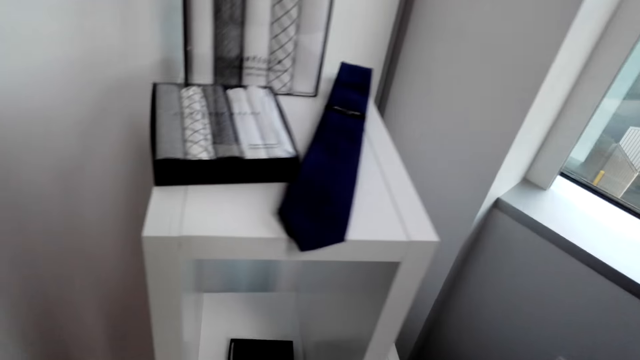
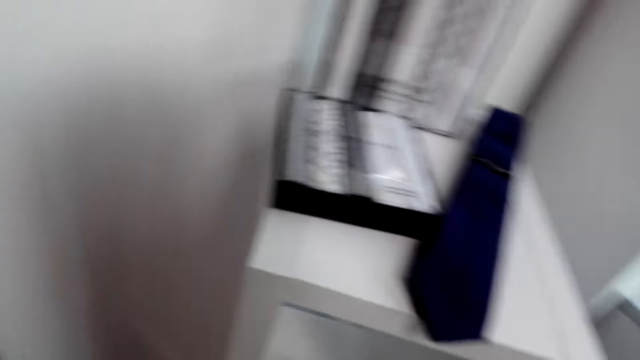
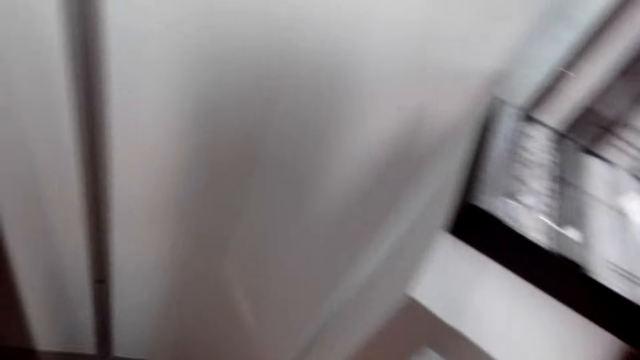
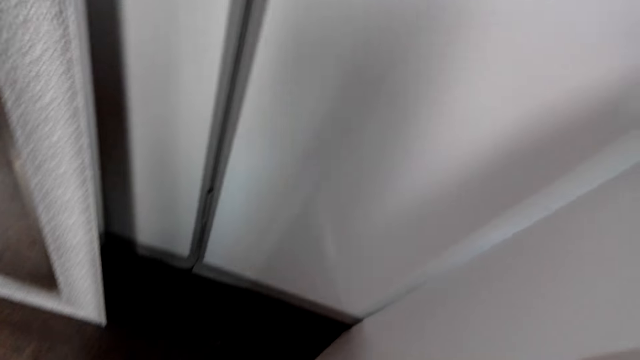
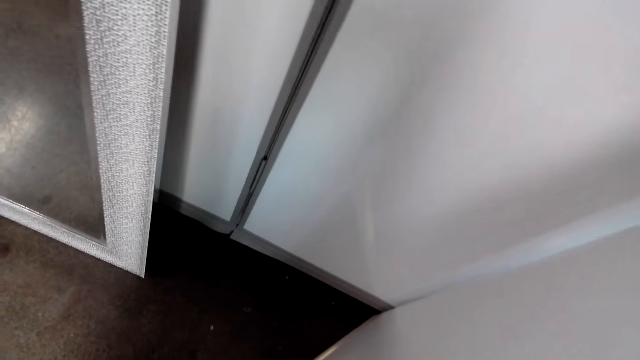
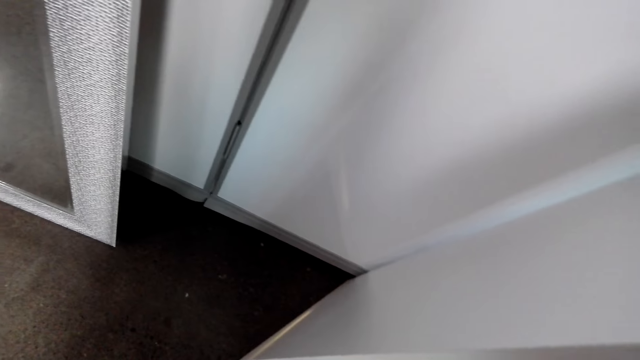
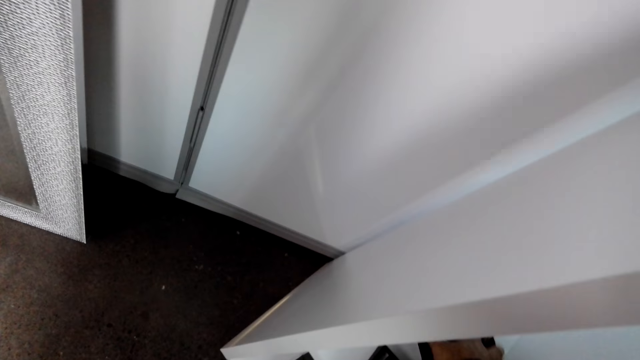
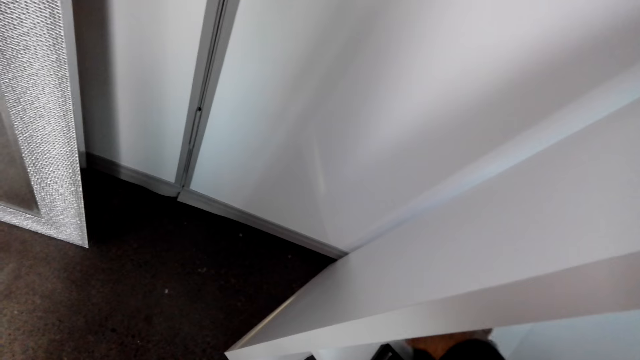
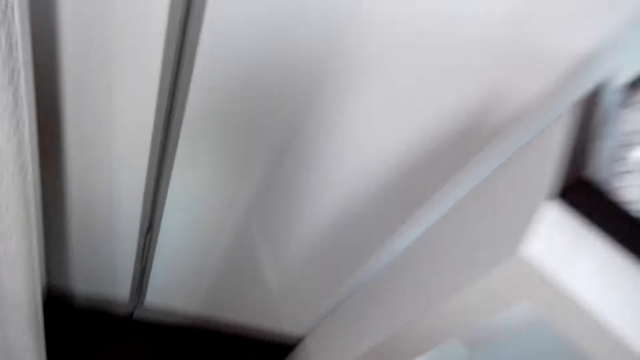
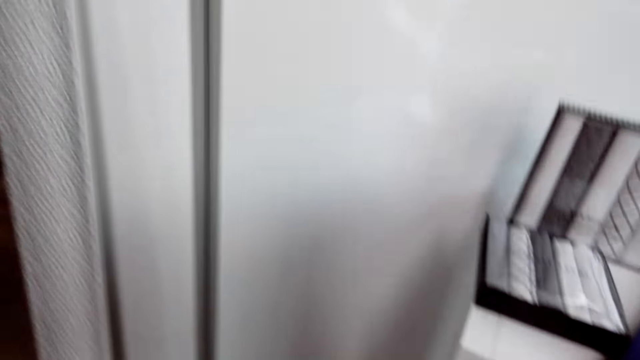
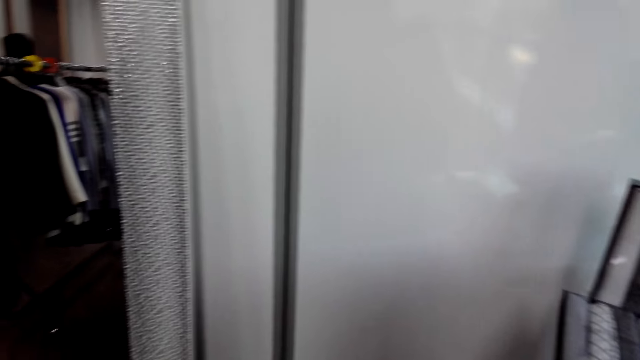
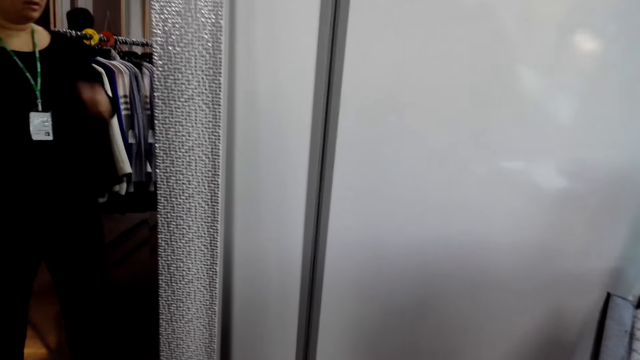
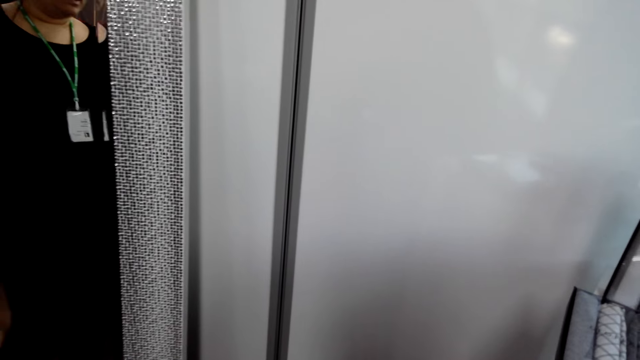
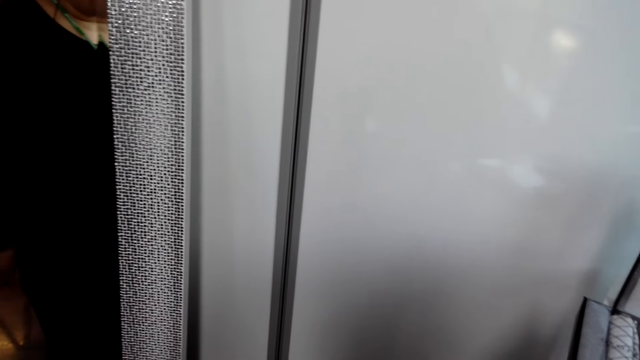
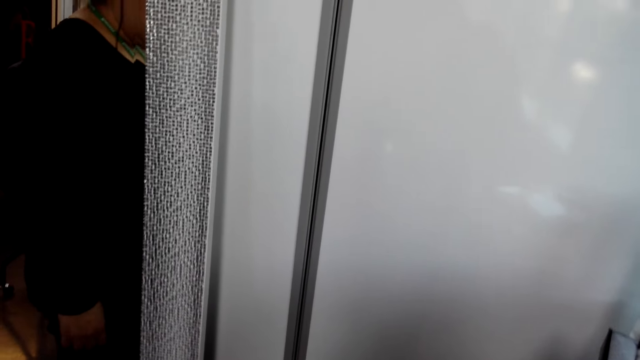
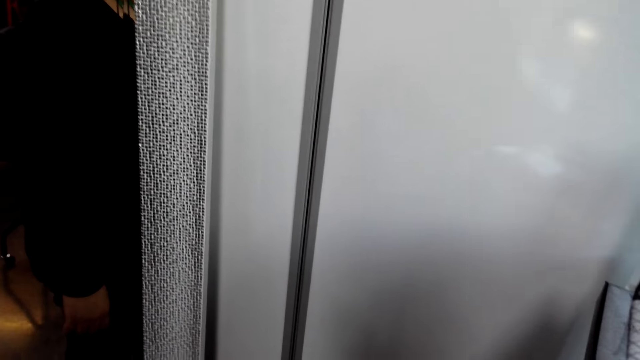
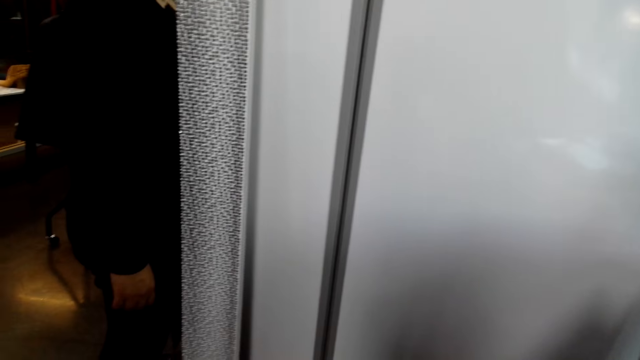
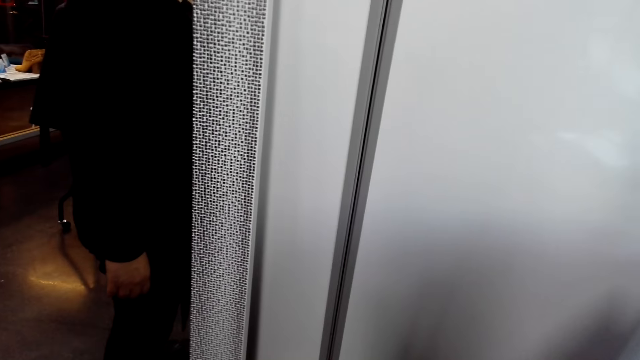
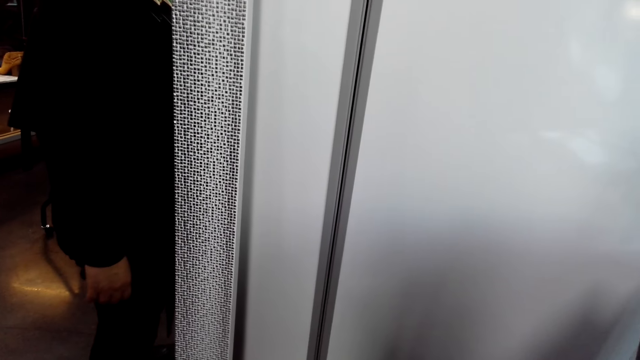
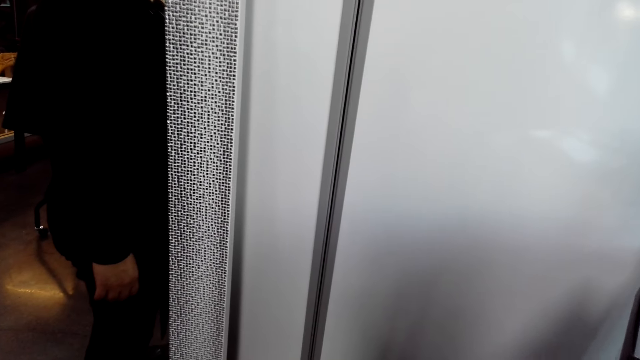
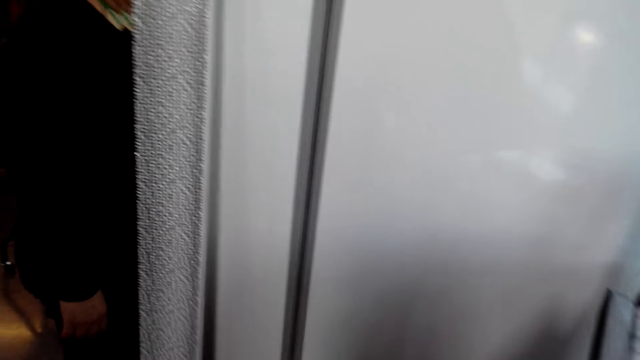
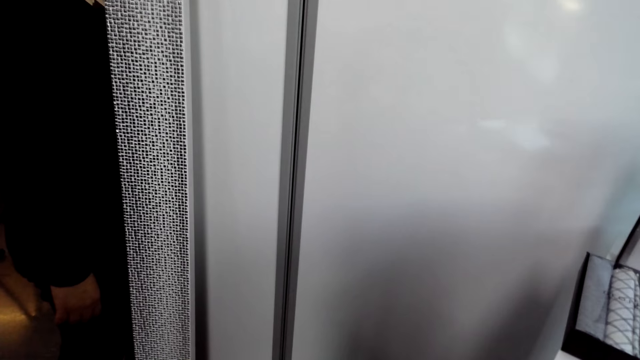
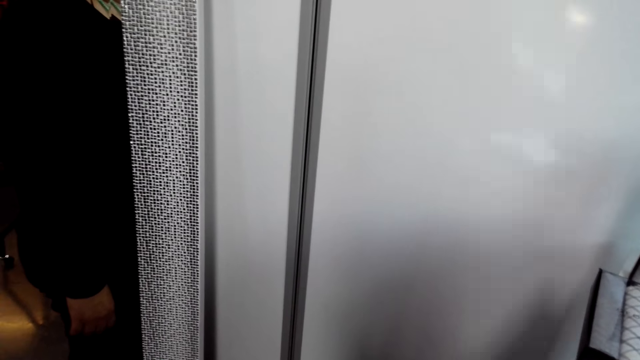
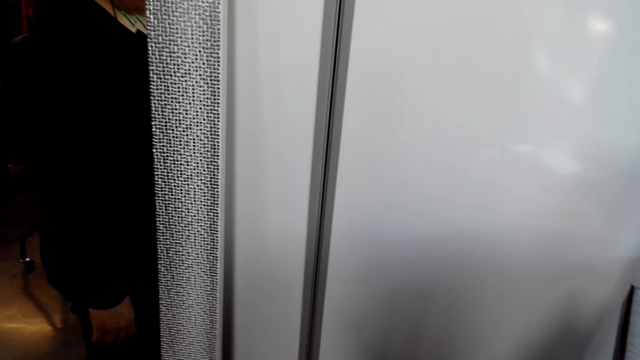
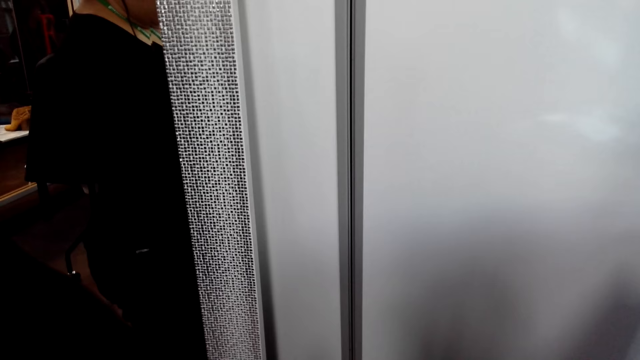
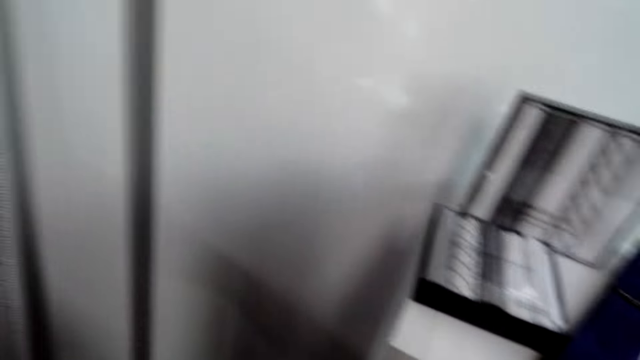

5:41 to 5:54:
The camera wearer picks the wallet from the shelf. A lady walks on the floor in the store. The lady stands in the store. The camera wearer looks around.

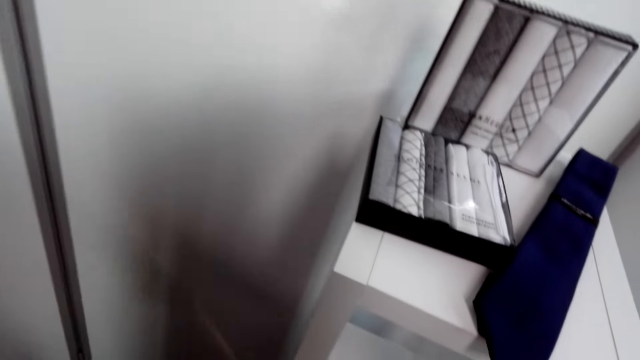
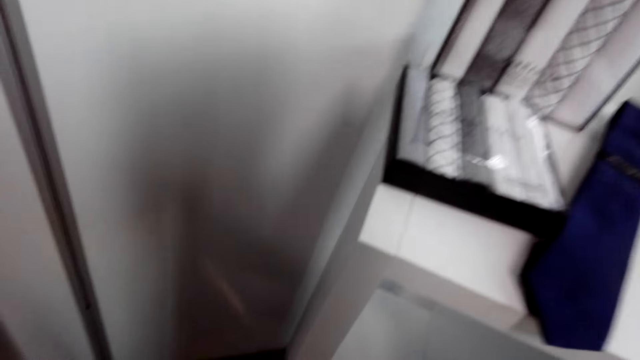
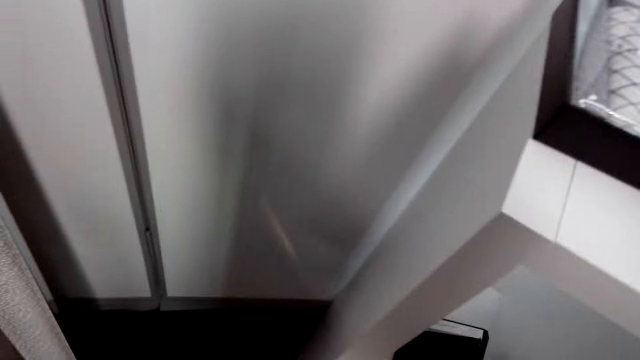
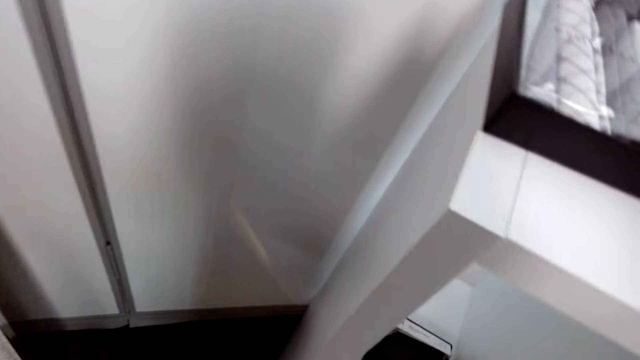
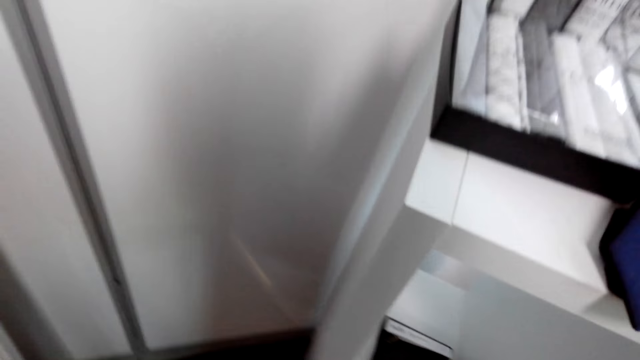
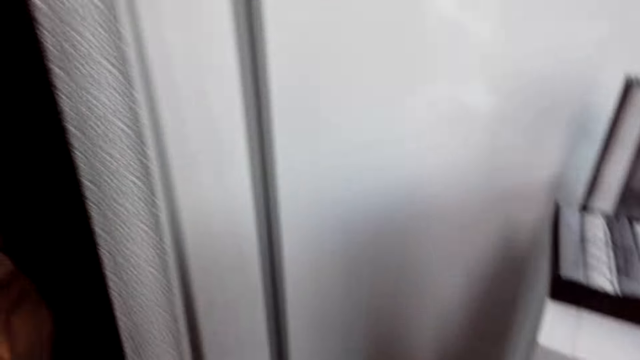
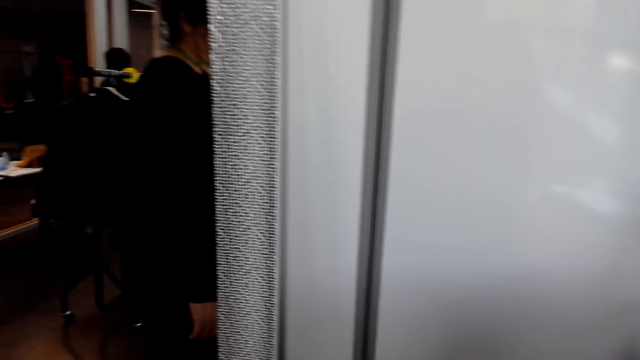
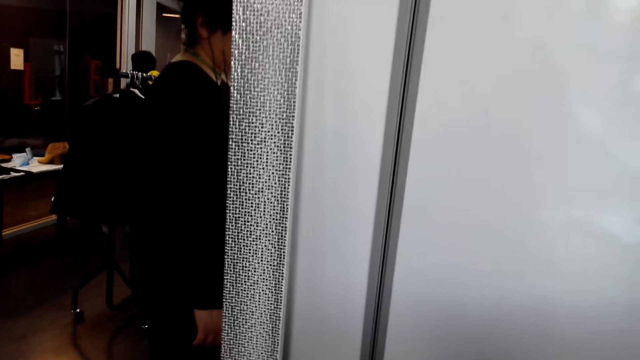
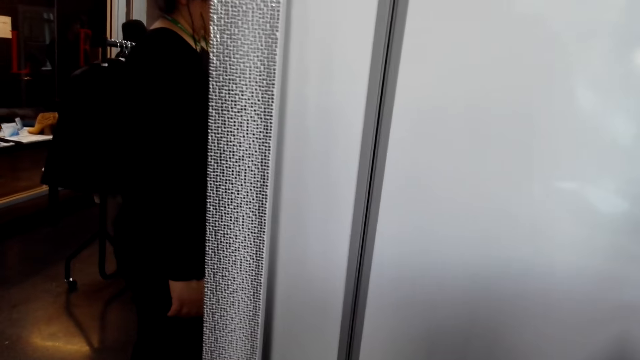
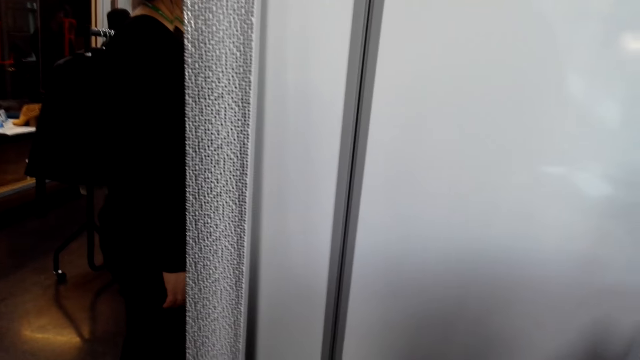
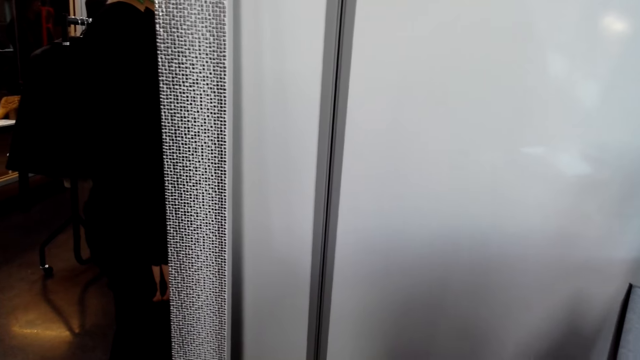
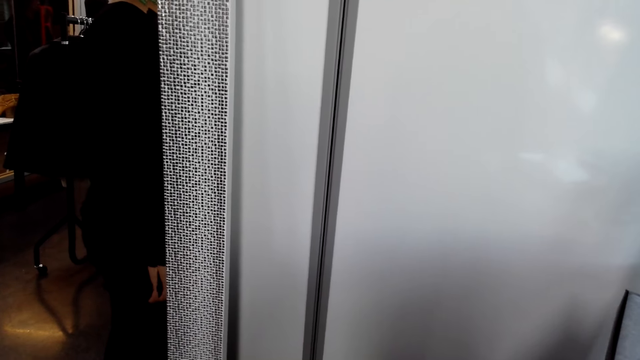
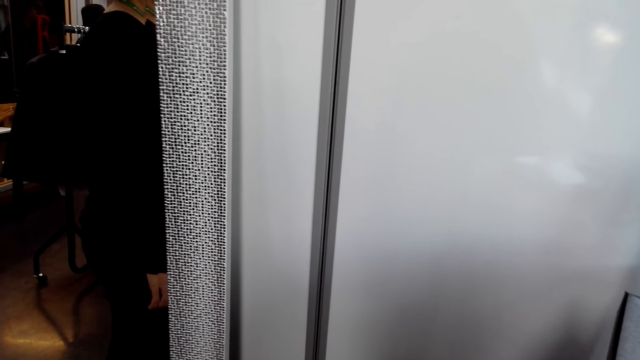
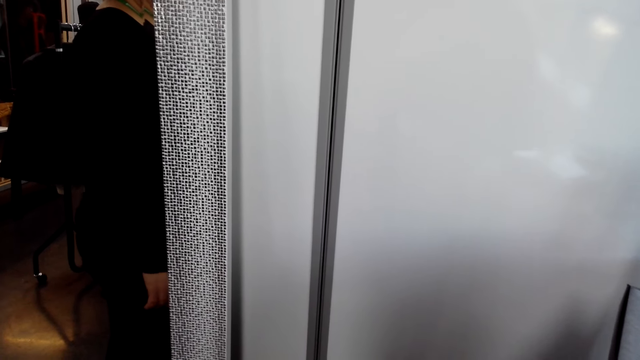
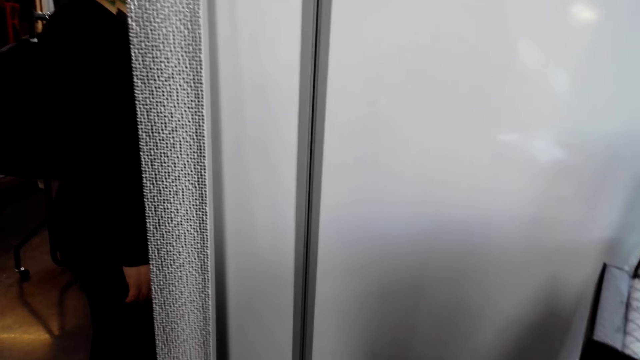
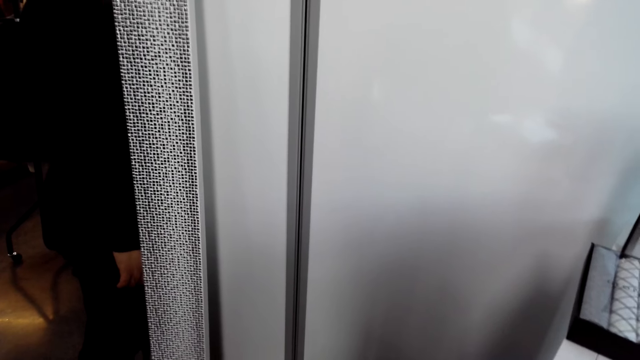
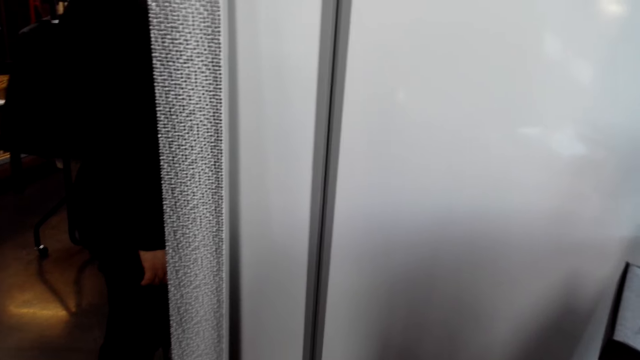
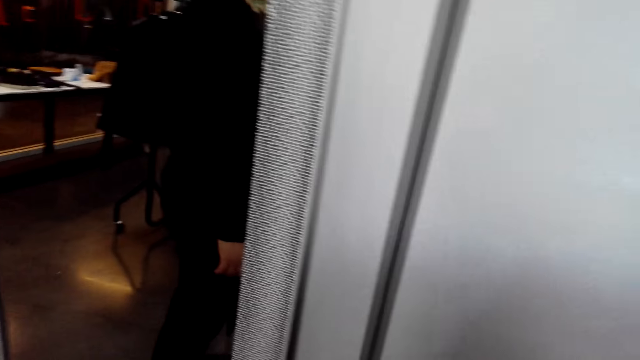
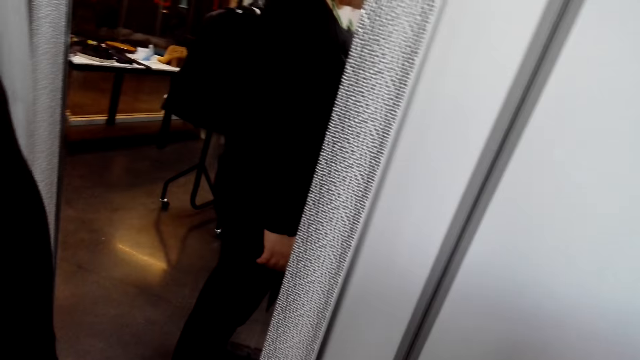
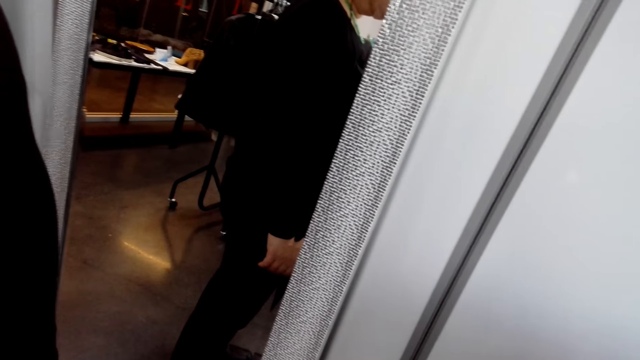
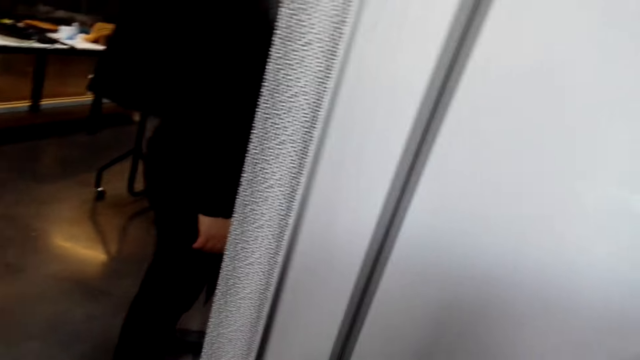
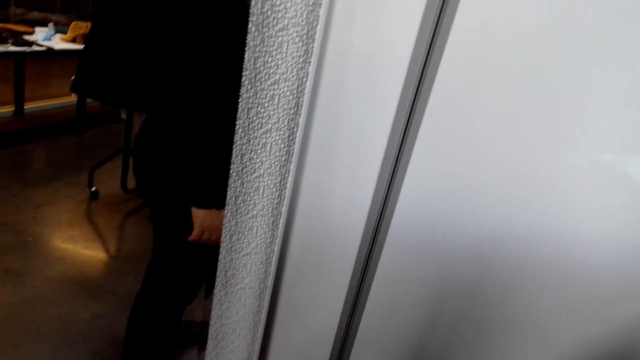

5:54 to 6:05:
The camera wearer places a box in a cabinet. They talk to the lady.
